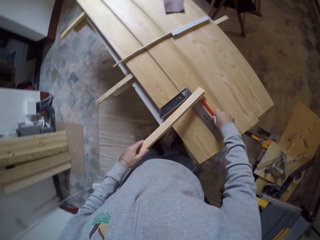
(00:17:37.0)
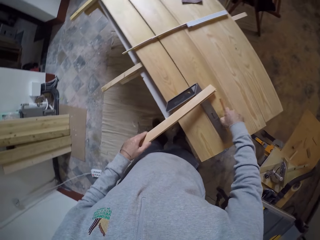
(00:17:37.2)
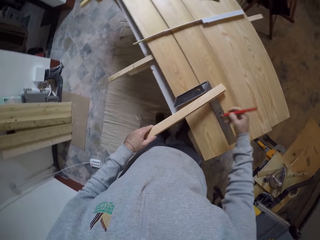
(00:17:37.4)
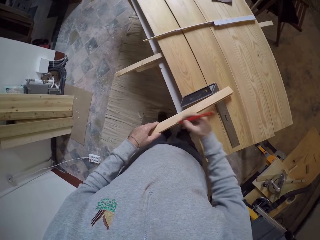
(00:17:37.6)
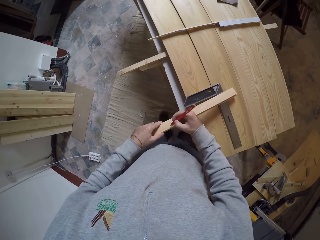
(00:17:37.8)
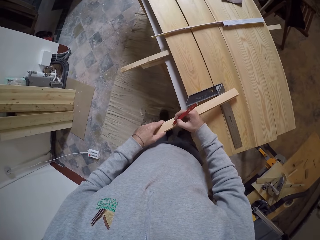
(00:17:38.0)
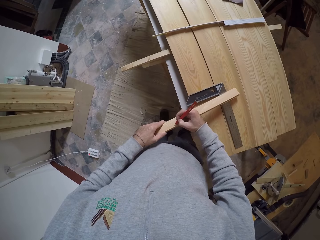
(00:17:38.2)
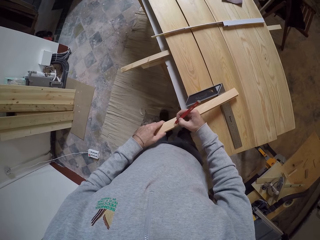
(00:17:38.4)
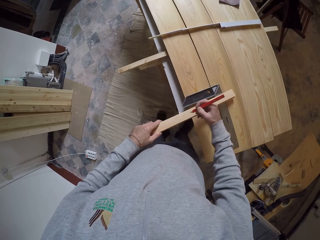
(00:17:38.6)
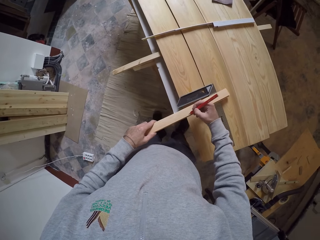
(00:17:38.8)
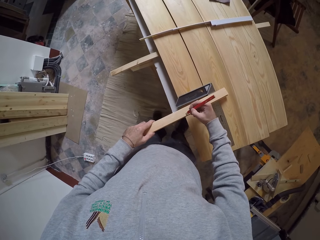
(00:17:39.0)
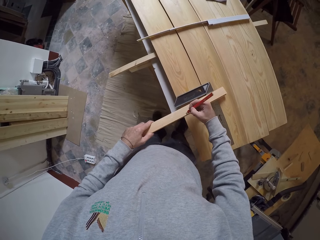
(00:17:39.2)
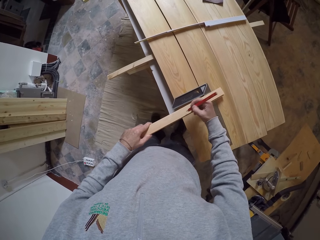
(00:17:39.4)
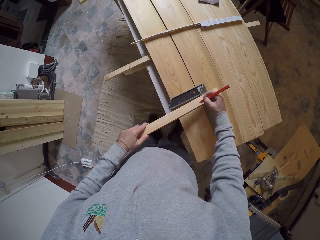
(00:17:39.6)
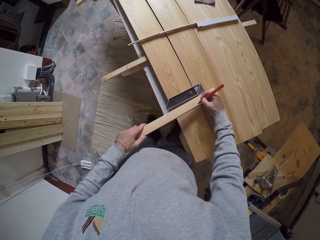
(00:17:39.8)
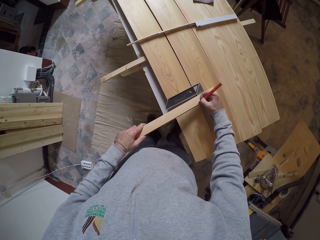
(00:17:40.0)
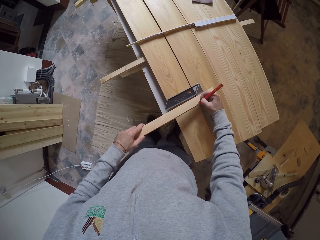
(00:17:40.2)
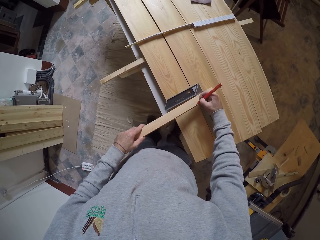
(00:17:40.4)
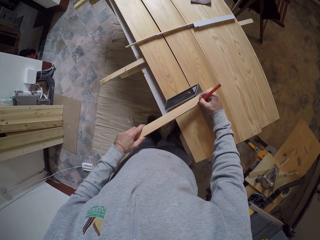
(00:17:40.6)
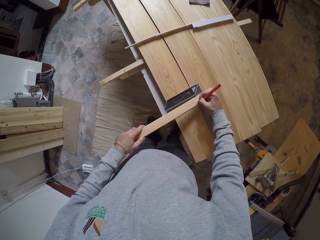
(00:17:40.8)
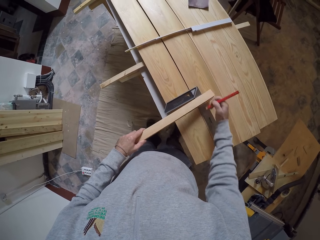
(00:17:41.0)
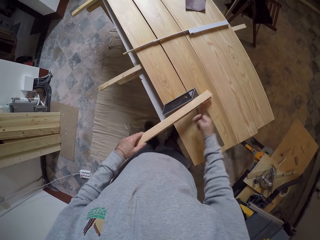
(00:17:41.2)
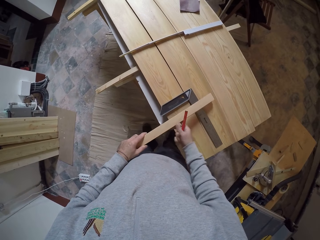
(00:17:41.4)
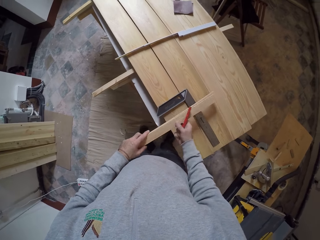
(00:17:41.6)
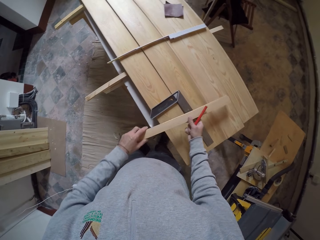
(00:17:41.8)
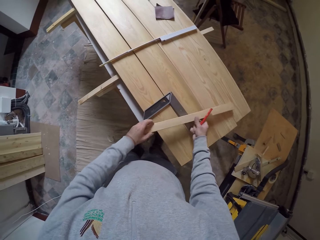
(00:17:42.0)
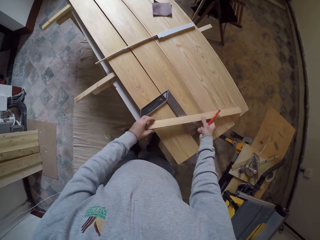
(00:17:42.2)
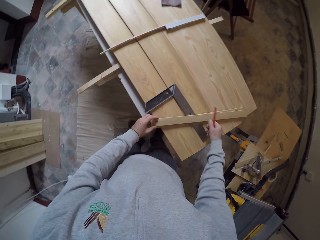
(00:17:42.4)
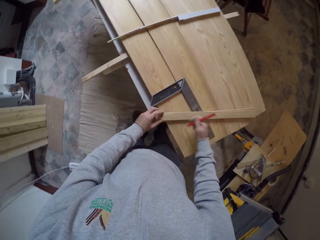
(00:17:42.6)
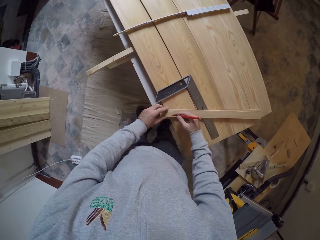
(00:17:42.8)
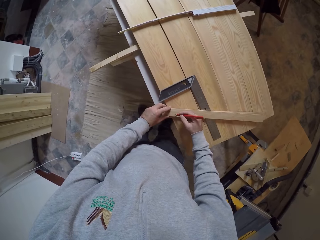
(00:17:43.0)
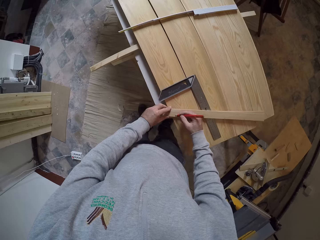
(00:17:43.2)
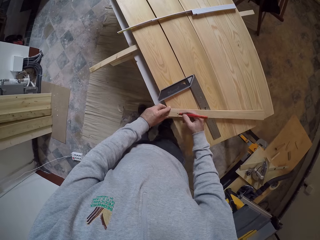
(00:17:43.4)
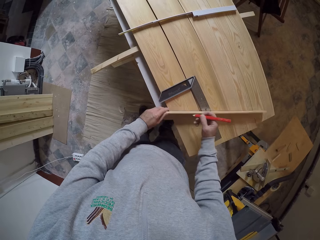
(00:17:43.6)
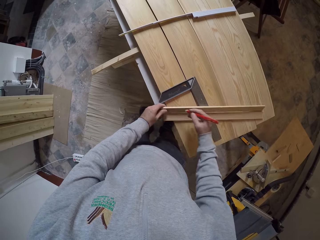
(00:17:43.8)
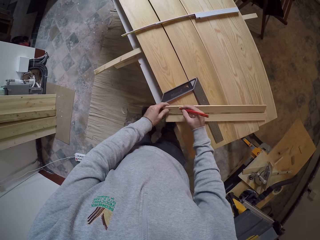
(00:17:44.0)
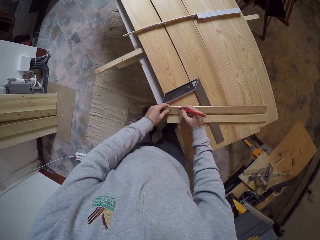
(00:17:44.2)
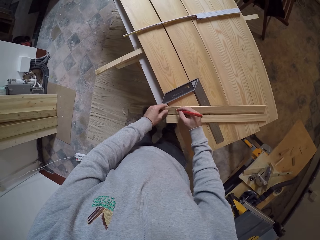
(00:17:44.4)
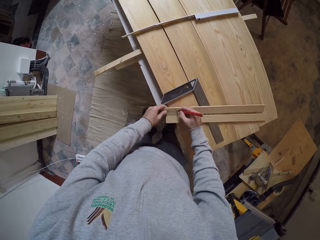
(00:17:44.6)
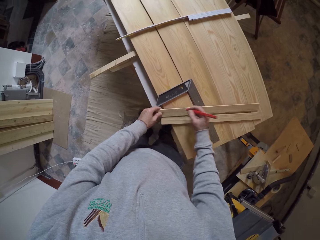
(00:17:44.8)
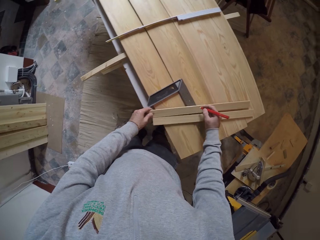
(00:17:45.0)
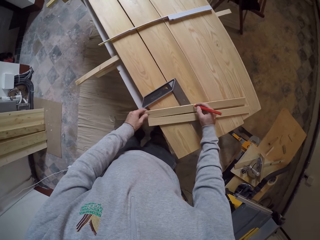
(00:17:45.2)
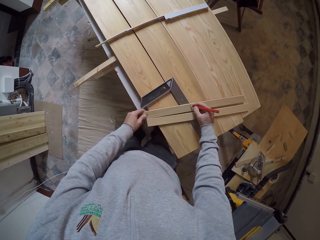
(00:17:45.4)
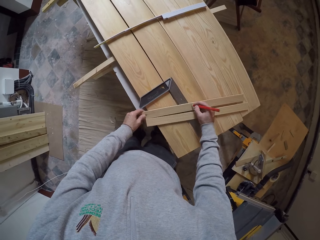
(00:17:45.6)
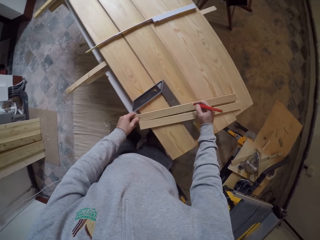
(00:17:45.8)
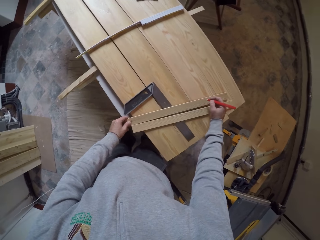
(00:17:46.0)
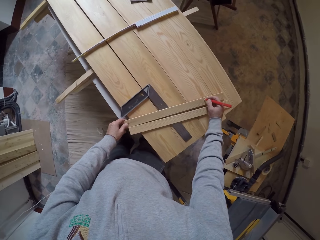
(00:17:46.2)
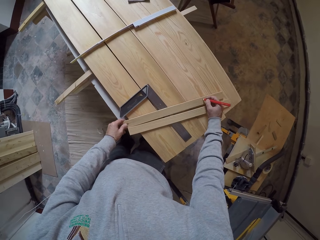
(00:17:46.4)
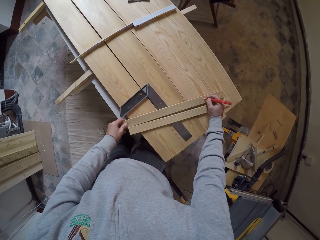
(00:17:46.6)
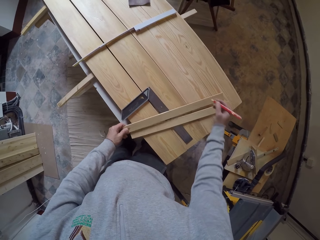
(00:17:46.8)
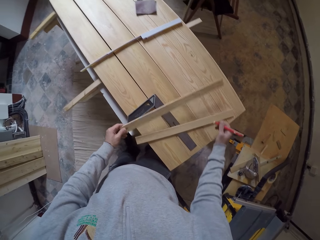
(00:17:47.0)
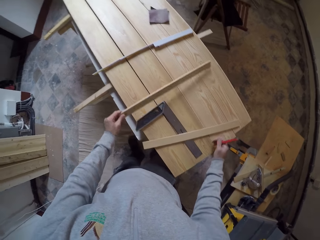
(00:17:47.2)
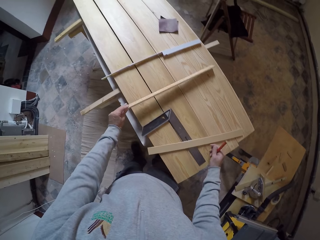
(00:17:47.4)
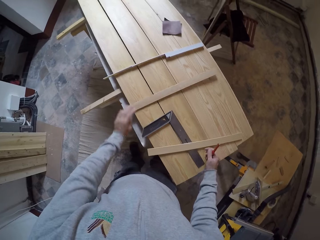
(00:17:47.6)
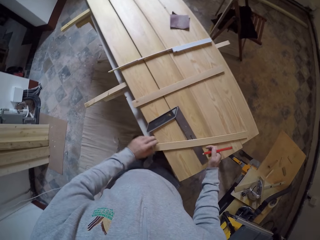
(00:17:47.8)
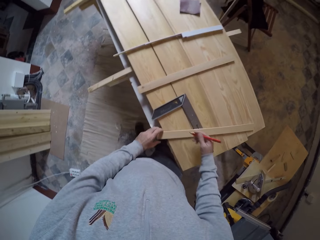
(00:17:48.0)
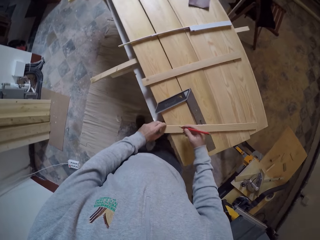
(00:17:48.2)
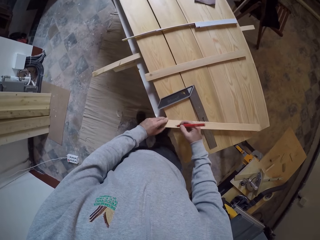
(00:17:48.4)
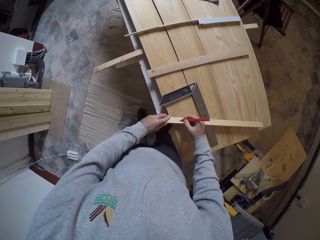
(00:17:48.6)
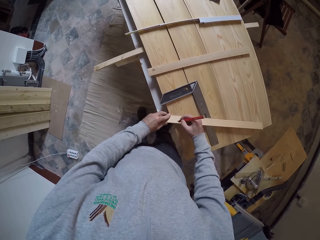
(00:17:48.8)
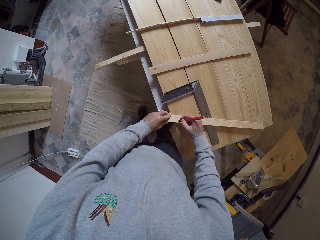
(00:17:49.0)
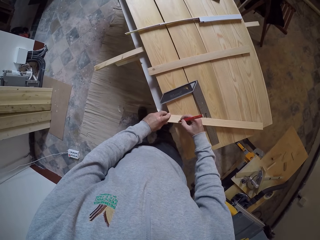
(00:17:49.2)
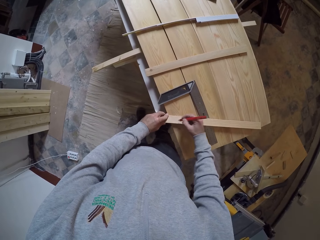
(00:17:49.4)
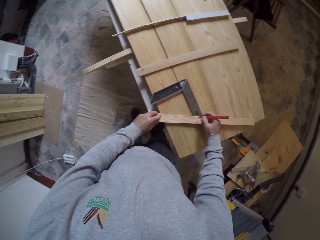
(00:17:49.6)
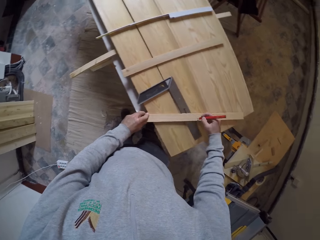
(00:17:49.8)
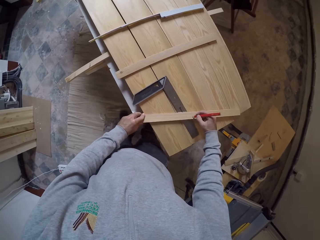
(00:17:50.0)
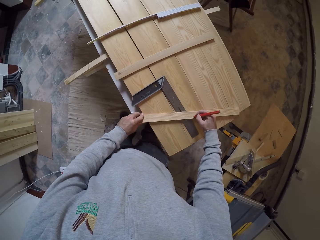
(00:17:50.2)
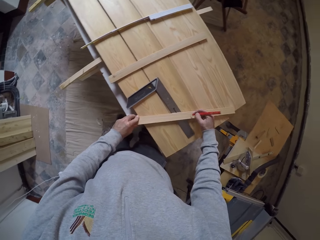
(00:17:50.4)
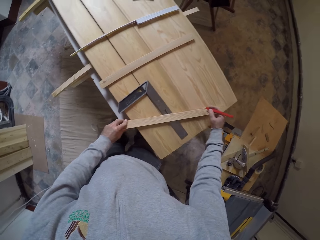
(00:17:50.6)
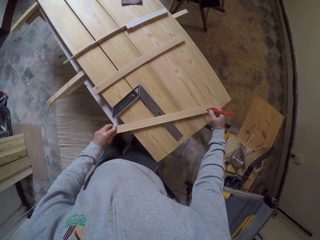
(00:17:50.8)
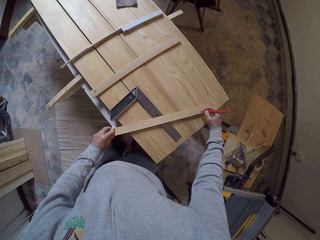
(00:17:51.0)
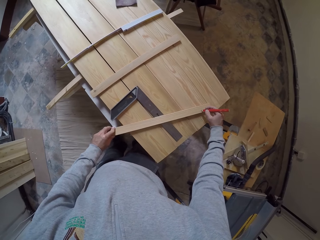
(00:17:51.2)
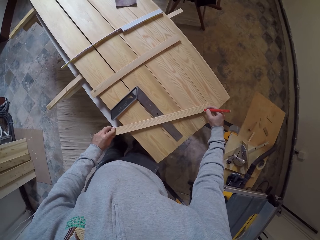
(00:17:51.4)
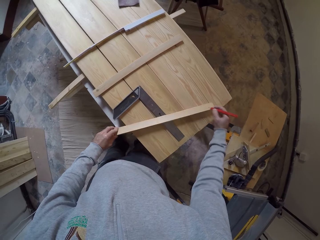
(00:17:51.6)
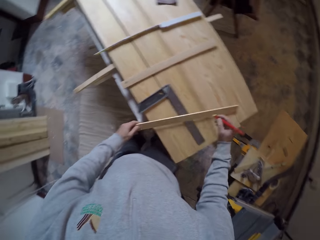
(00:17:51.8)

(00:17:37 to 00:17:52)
The camera wearer picks up the pencil. They mark the wood with the pencil. They put the piece of wood on the table. They mark the wood with the pencil. They put the piece of wood down on the table. They mark the wood with the pencil.

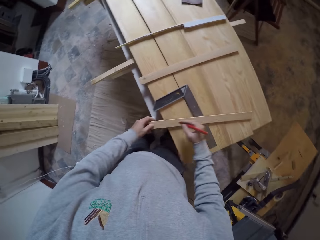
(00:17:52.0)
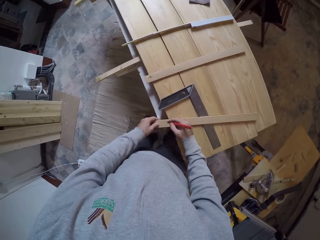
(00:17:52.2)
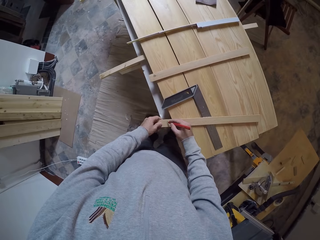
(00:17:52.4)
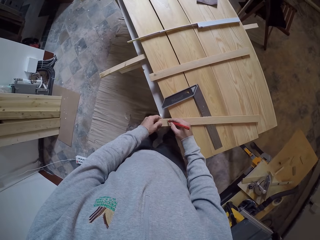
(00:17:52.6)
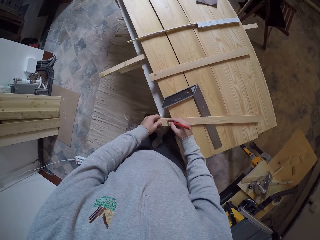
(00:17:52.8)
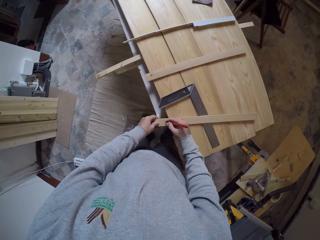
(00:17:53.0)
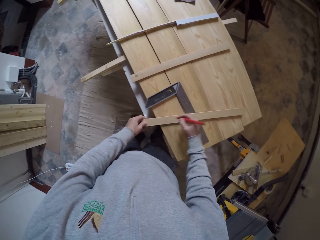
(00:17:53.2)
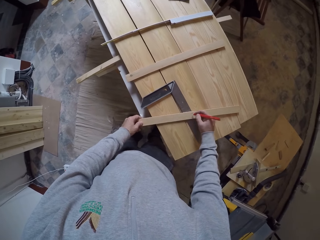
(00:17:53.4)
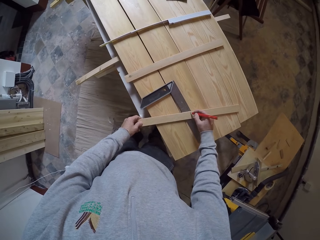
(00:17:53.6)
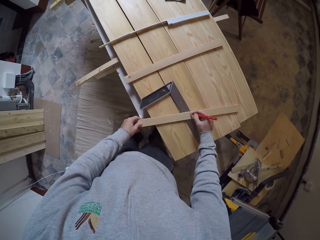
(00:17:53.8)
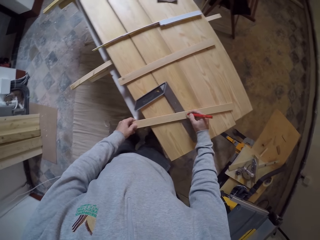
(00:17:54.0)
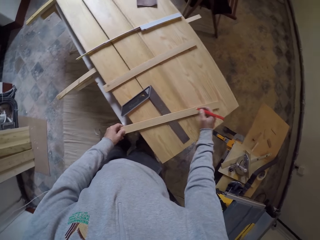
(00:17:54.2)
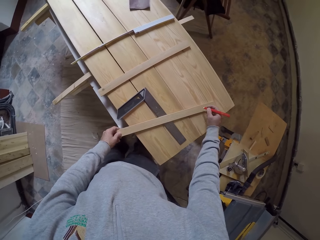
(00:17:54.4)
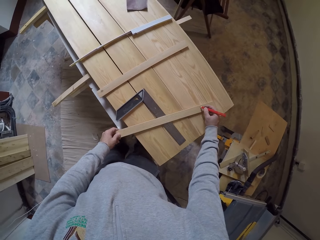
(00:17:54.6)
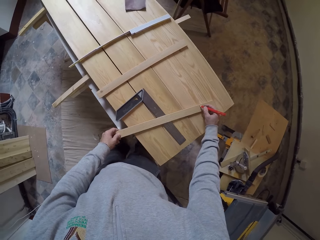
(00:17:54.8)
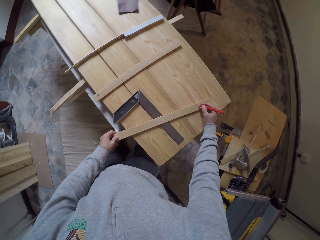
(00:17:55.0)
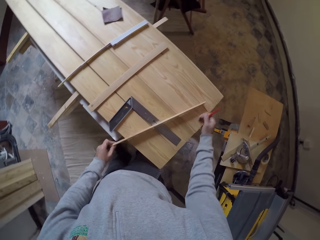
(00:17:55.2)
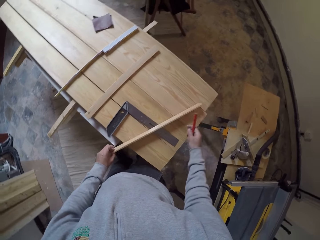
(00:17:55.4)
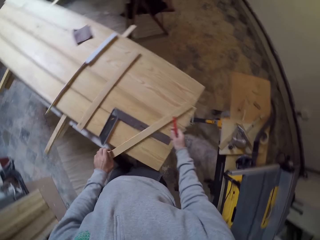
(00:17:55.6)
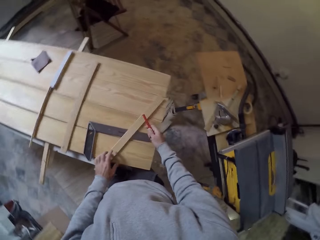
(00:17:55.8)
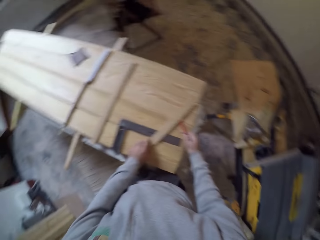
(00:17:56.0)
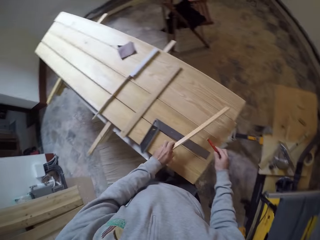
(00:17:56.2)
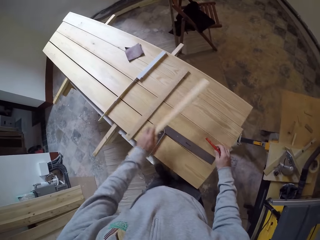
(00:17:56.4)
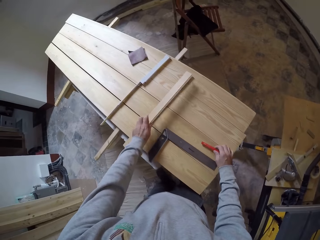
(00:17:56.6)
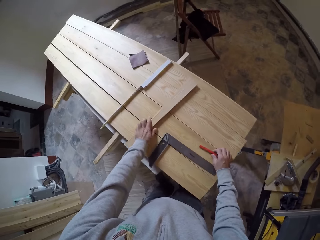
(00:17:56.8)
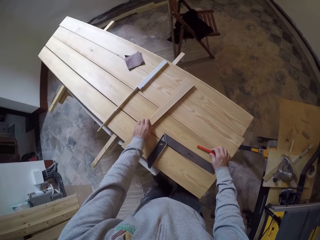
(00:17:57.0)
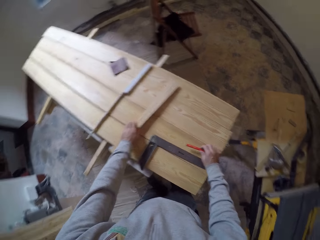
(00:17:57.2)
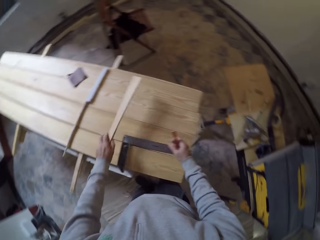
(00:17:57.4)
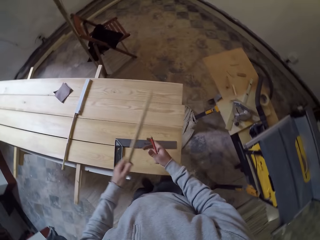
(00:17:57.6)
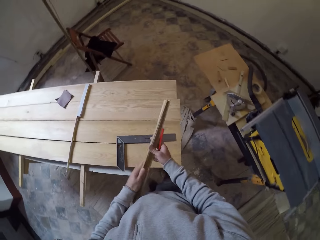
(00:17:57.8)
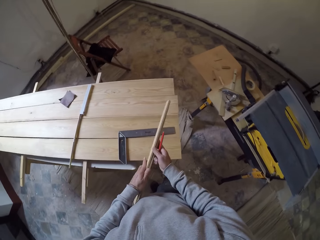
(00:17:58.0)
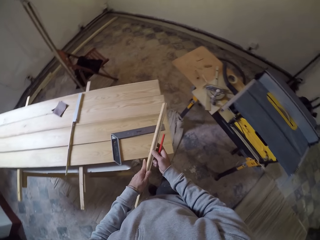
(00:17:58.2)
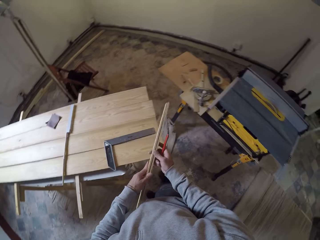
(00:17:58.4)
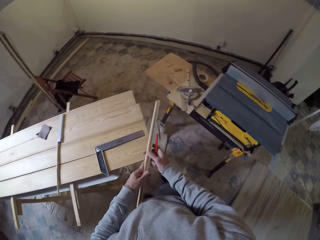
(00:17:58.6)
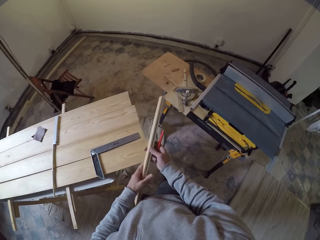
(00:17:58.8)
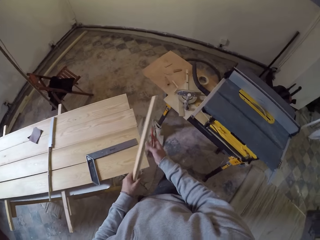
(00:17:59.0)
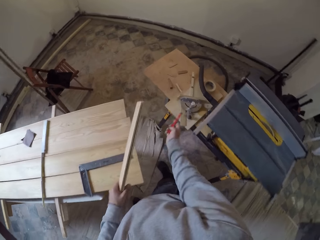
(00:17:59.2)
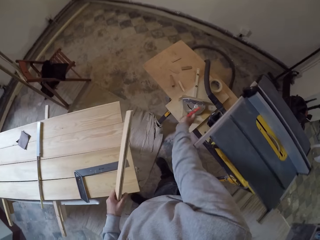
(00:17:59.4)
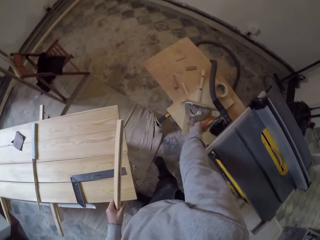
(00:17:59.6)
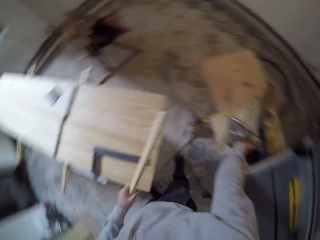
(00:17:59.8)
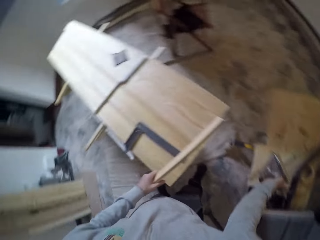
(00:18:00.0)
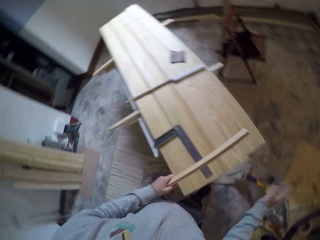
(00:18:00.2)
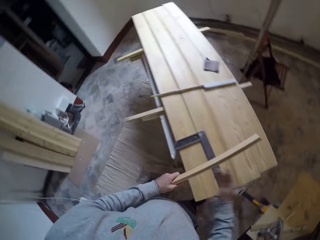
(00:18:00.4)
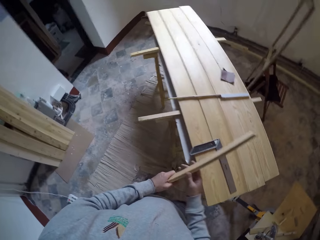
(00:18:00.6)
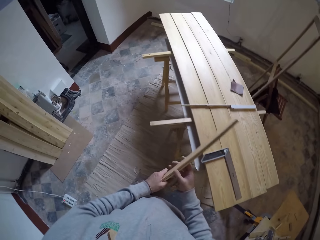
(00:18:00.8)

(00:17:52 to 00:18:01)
The camera wearer puts the piece of wood on the other. They pick up wood, look around, and pick up the miter gauge. They put the pencil on the machine.
